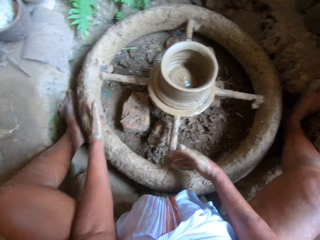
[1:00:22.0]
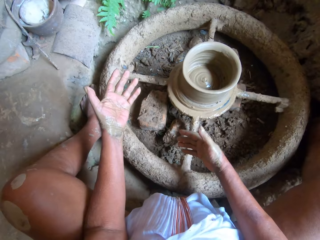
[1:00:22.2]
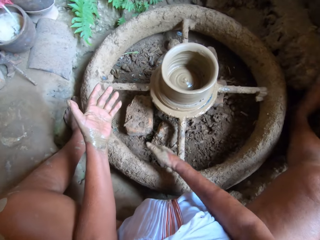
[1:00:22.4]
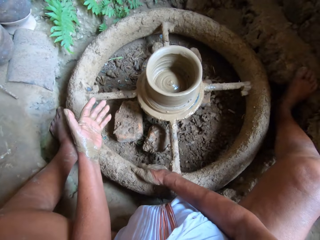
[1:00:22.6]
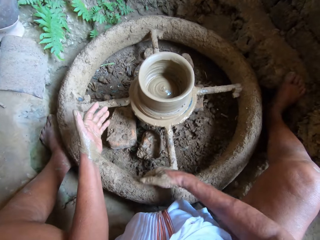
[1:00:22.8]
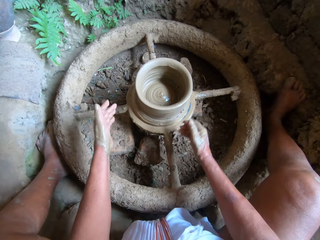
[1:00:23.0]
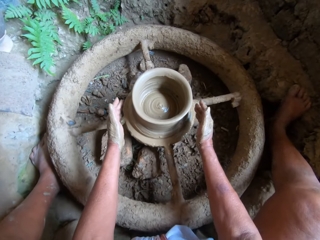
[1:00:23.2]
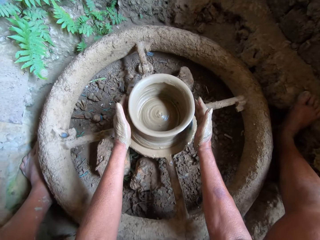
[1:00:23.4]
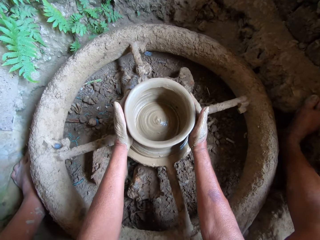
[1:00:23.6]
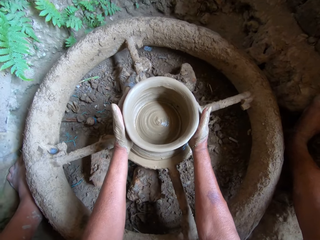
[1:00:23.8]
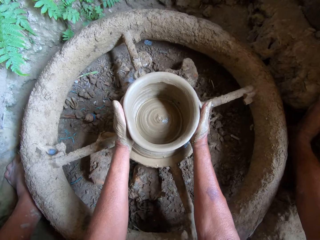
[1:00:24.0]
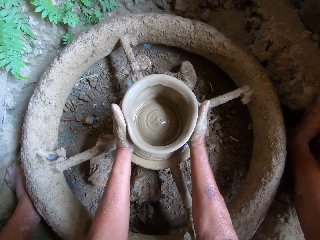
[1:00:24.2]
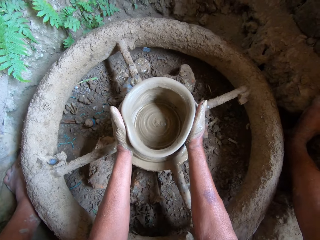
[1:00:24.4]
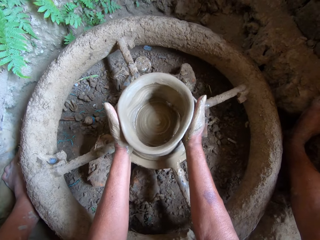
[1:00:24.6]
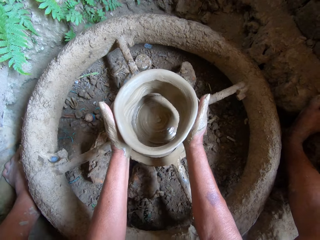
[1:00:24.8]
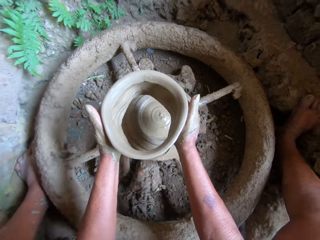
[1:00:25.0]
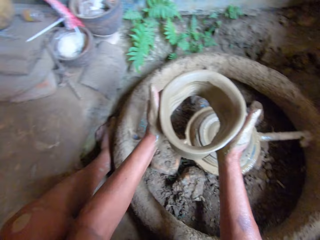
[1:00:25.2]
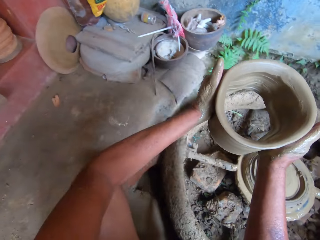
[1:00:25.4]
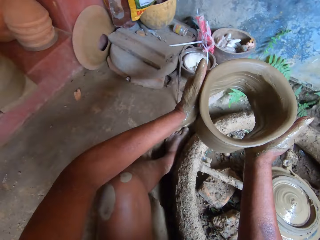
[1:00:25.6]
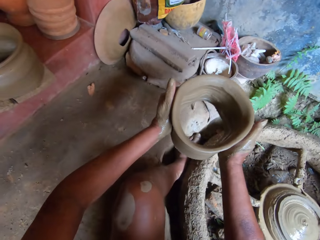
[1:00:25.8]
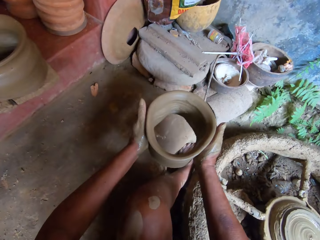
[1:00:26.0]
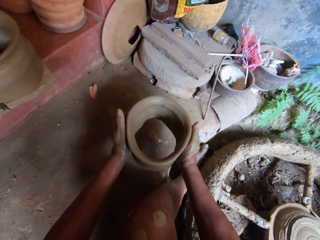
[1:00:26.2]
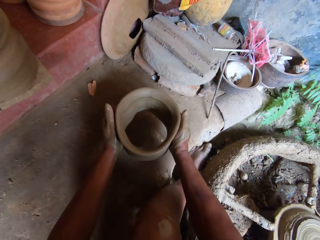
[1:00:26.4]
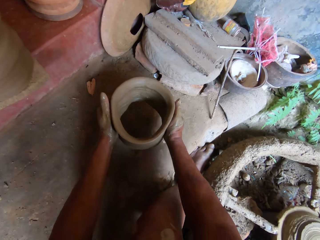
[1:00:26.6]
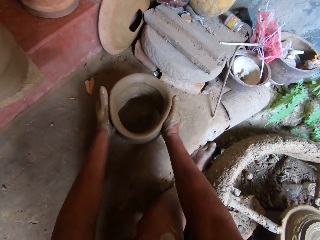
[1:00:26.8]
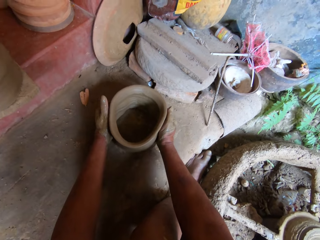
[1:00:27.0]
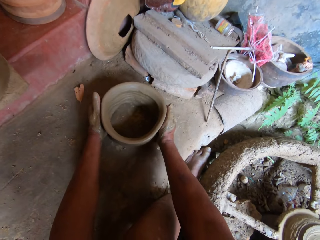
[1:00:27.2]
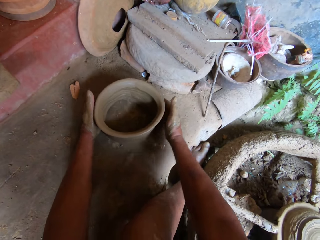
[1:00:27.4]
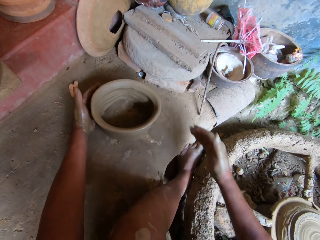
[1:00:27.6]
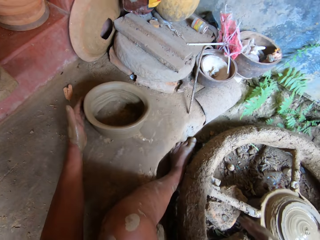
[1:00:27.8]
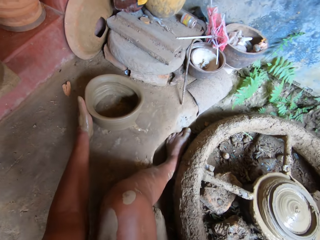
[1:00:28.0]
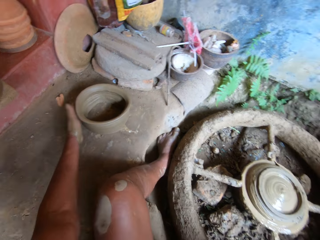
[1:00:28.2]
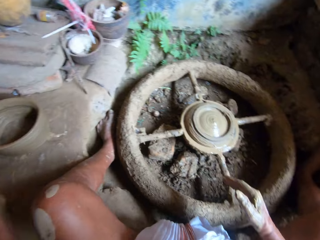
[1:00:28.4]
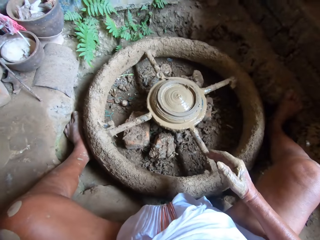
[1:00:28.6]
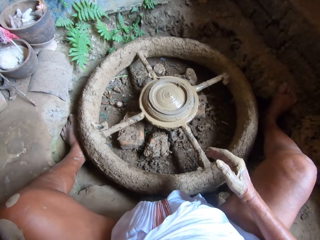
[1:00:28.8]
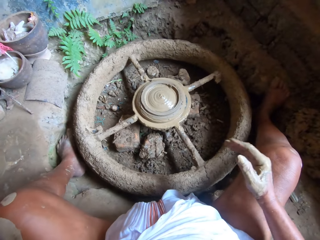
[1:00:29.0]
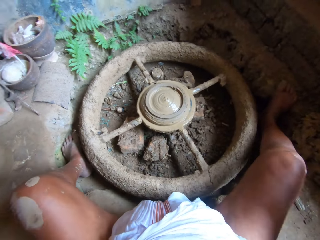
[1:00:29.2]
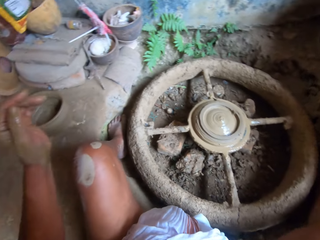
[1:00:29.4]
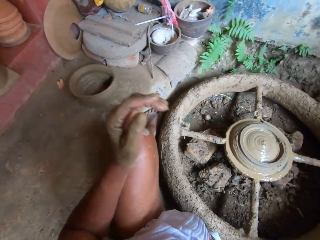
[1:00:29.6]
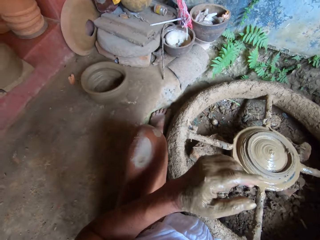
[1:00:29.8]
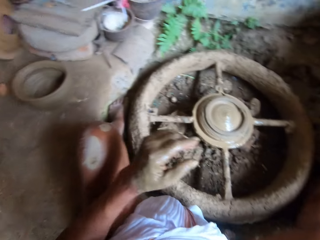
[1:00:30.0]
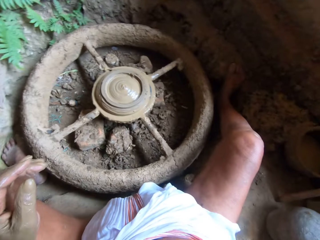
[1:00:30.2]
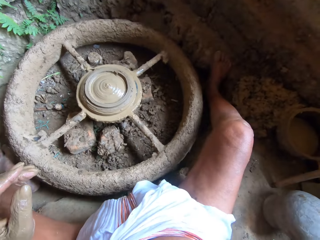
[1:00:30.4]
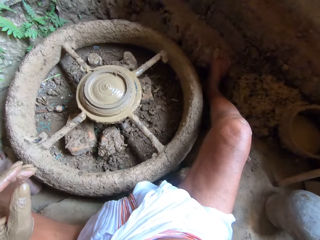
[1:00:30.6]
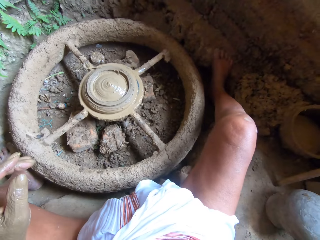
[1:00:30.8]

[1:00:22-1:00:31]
The camera wearer picks up the clay pot from the potter's wheel with both hands. They place the clay pot on the floor.

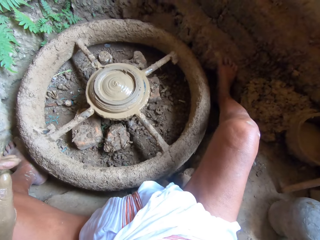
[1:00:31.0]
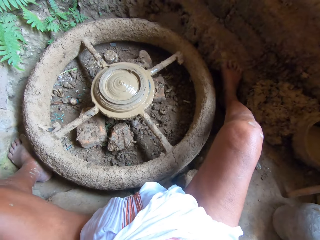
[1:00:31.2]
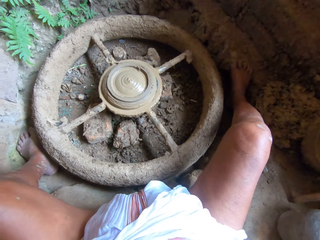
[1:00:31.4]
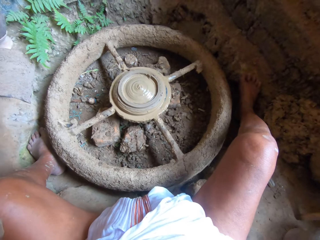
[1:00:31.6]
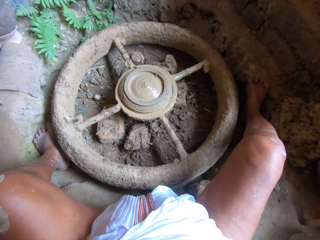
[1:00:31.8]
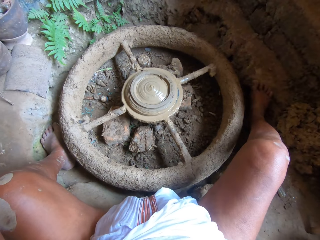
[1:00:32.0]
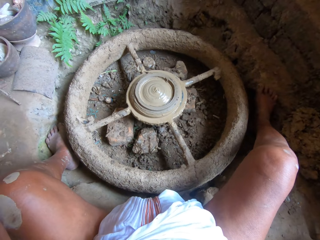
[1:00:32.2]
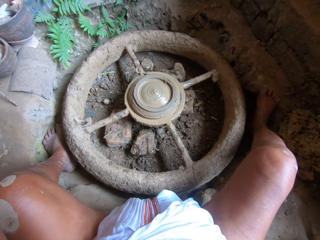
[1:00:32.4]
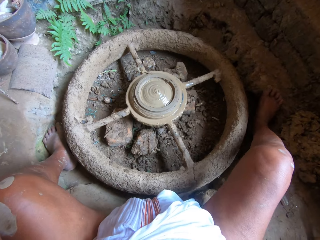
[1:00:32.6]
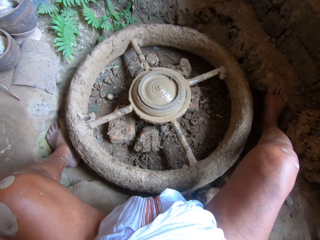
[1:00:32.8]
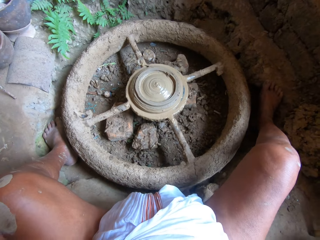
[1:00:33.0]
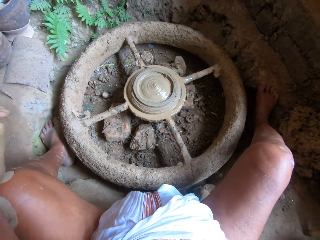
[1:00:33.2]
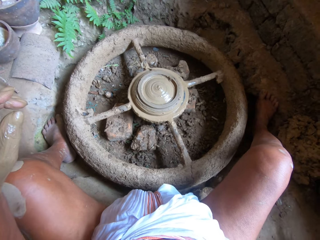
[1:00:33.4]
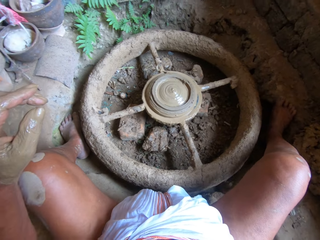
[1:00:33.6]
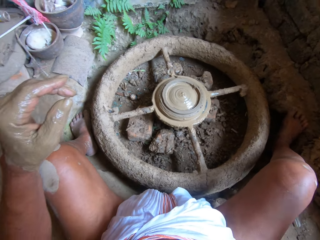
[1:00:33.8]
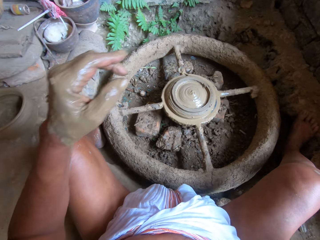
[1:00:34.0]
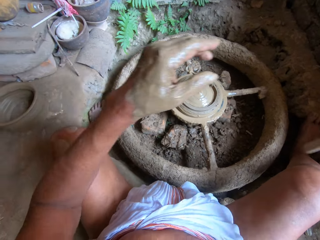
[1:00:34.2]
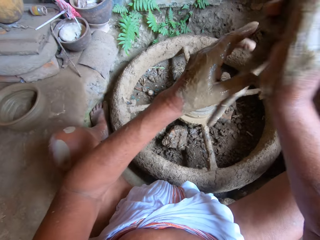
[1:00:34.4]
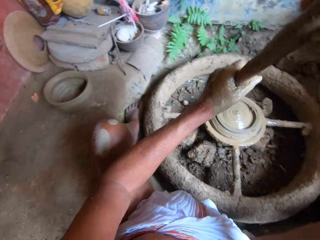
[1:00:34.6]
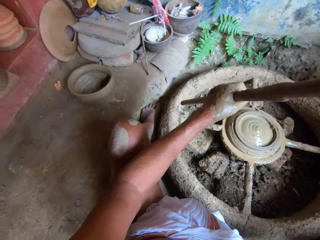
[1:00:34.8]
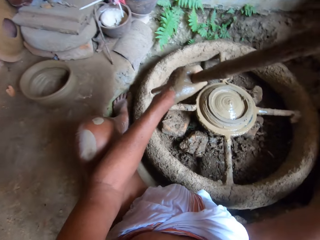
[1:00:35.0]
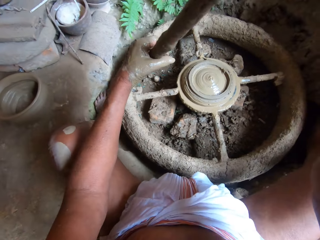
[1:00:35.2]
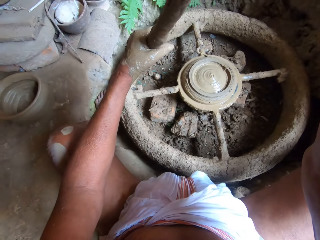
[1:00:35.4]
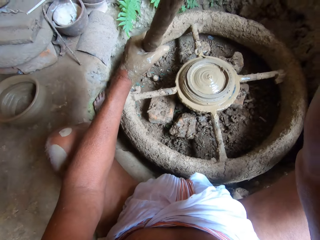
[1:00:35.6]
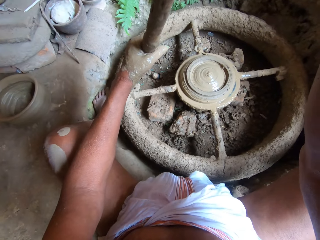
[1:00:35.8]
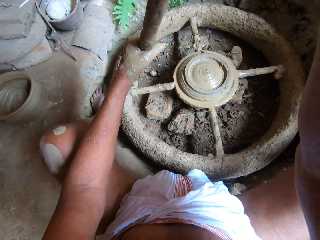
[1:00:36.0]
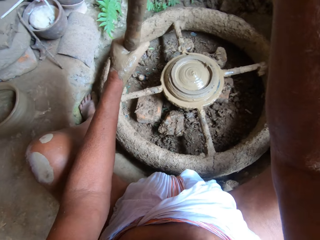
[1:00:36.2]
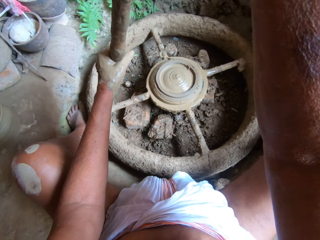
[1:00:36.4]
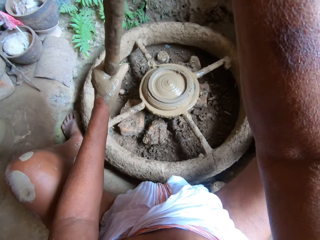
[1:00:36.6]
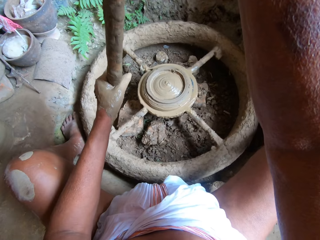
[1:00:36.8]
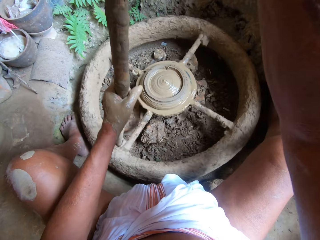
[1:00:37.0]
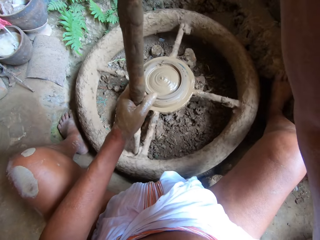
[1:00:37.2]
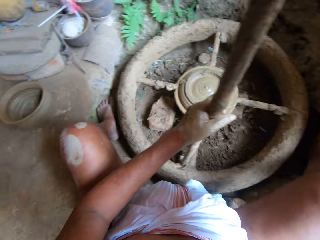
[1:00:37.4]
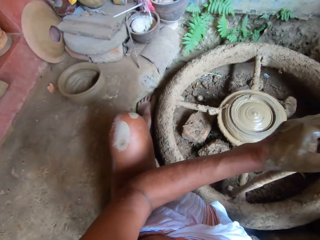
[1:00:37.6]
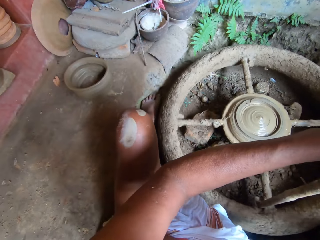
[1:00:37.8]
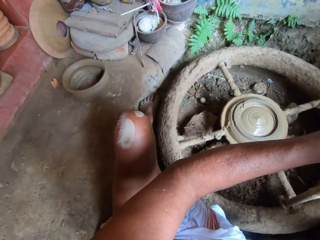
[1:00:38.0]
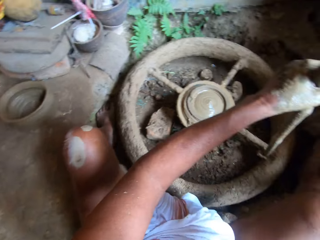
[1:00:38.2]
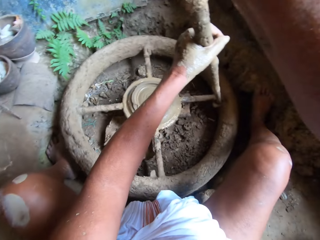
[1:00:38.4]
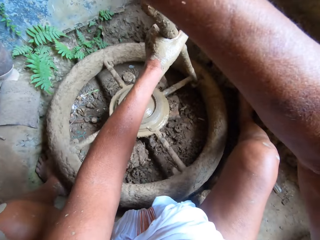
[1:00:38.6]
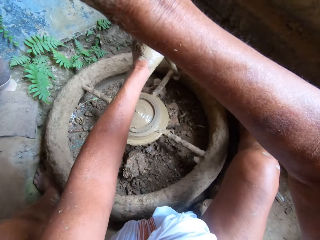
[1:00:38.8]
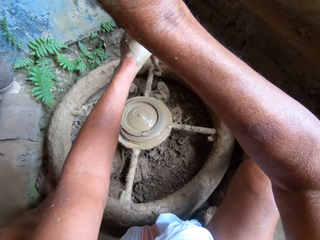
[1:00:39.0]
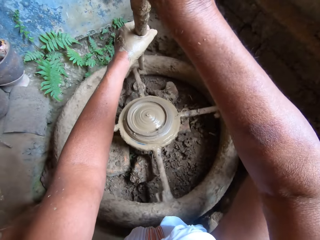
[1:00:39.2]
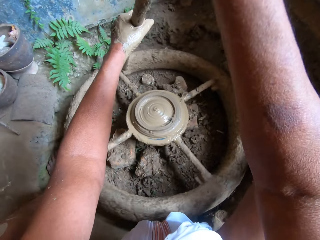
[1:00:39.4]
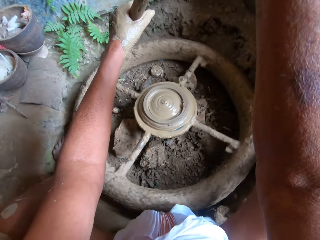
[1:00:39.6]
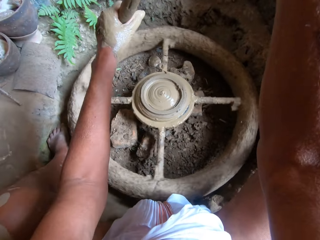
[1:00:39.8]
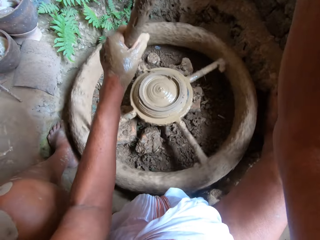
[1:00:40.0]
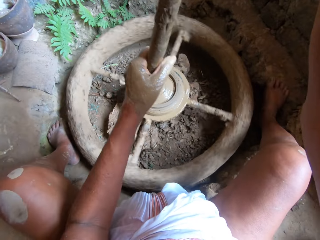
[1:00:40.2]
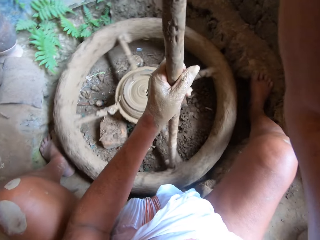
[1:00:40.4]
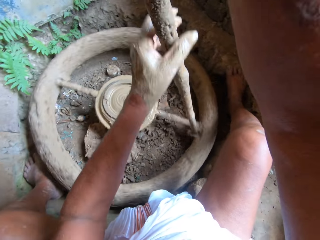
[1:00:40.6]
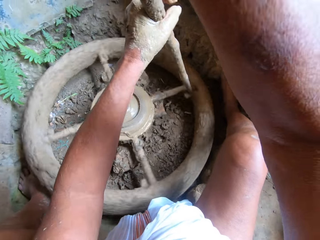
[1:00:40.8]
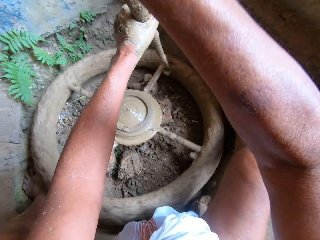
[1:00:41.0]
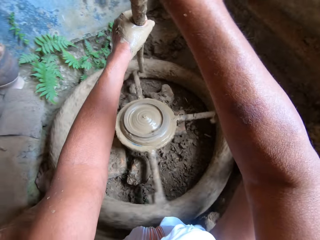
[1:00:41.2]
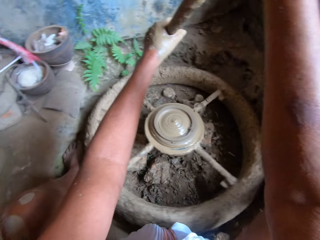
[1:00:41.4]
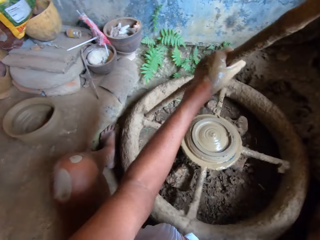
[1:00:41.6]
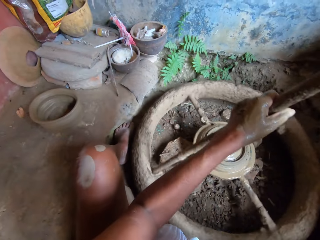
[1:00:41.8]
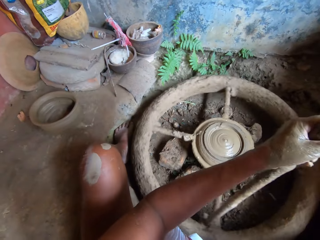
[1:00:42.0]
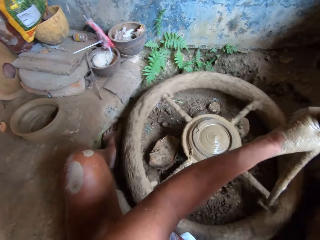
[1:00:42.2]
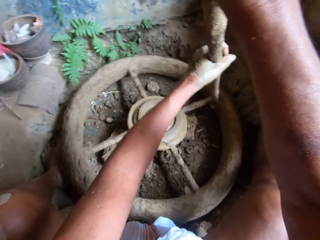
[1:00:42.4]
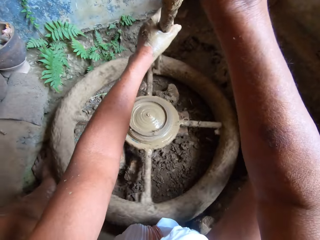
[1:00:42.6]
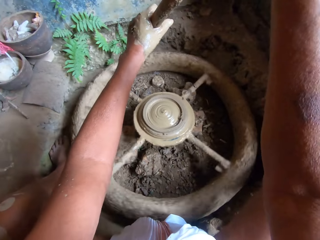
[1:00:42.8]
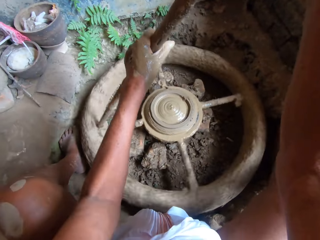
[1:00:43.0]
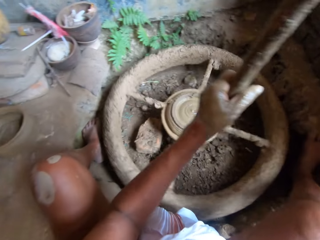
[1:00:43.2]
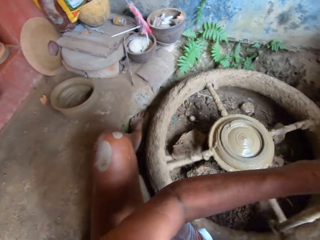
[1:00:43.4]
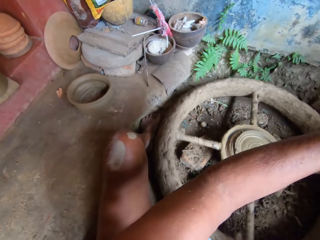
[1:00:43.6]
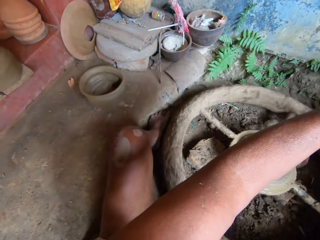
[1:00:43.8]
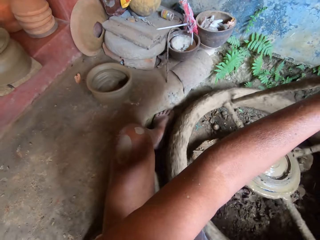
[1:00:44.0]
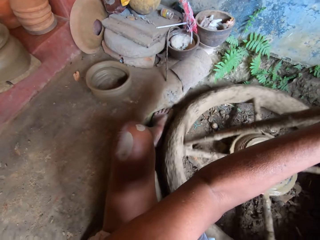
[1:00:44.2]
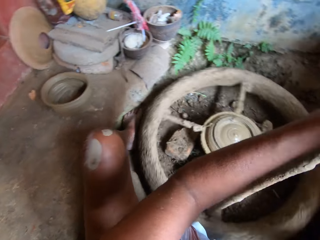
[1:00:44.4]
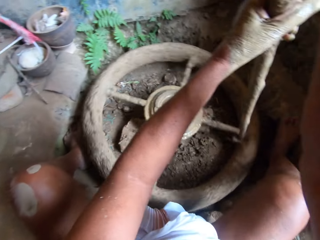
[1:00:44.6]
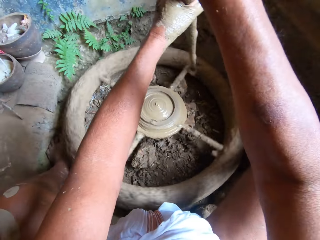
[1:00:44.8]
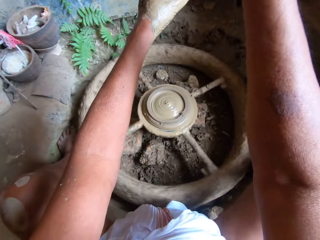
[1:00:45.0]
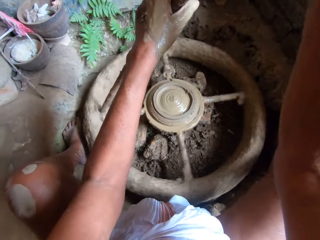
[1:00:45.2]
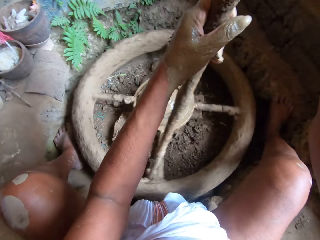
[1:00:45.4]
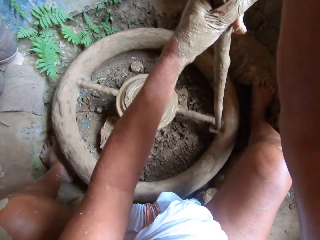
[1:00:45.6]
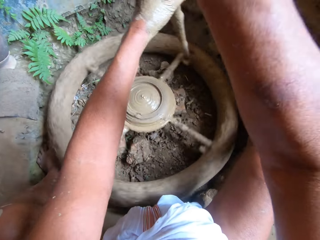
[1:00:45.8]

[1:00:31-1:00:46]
The camera wearer holds the stick with both hands. They turn the potter's wheel with the stick using both hands. They fix the wooden stick on the pottery wheel. They use the wooden stick to rotate the pottery wheel.
